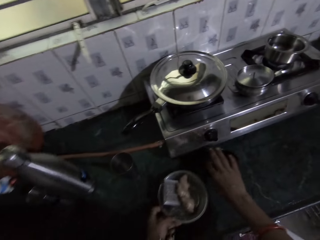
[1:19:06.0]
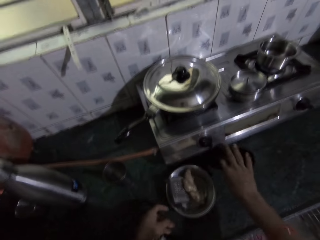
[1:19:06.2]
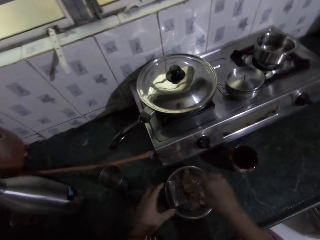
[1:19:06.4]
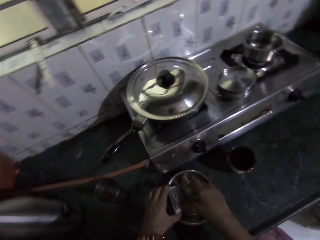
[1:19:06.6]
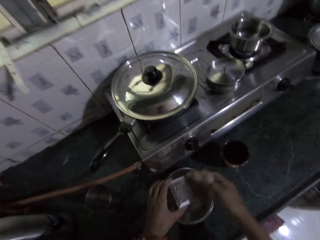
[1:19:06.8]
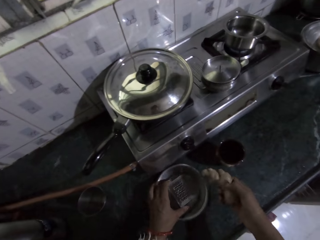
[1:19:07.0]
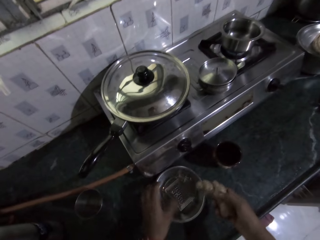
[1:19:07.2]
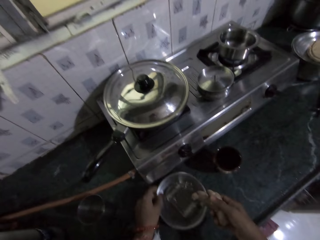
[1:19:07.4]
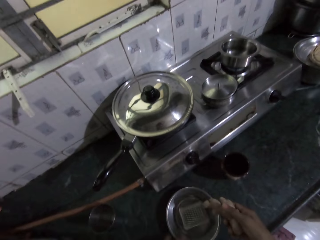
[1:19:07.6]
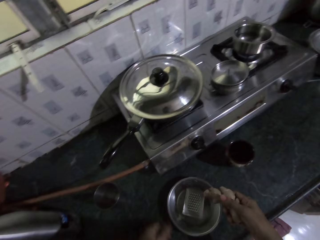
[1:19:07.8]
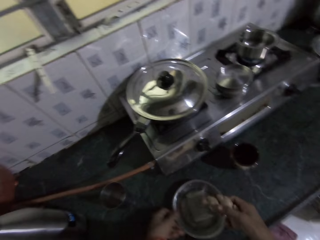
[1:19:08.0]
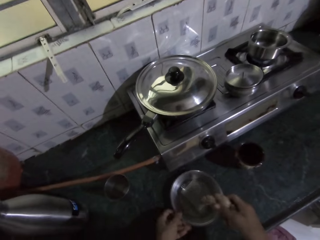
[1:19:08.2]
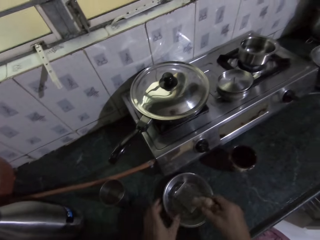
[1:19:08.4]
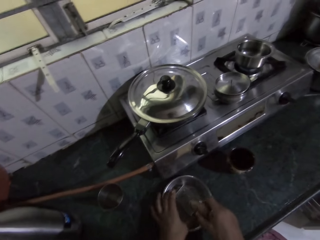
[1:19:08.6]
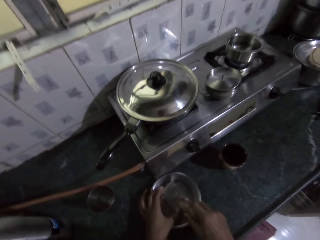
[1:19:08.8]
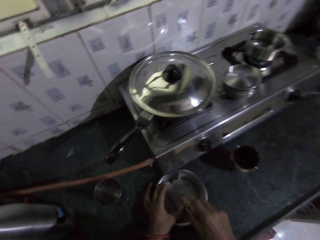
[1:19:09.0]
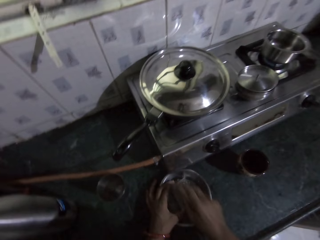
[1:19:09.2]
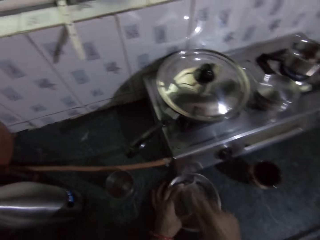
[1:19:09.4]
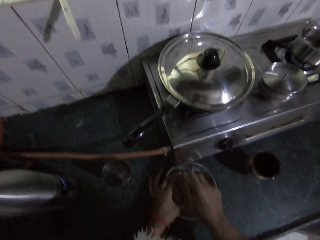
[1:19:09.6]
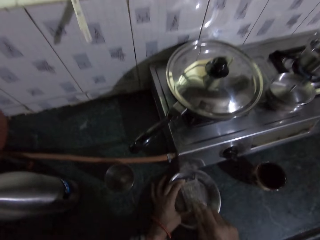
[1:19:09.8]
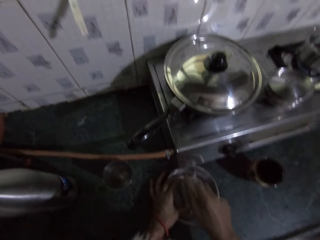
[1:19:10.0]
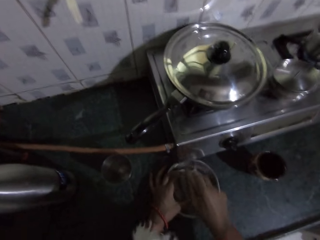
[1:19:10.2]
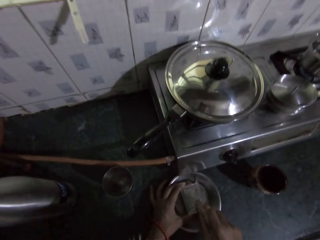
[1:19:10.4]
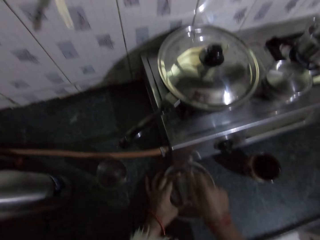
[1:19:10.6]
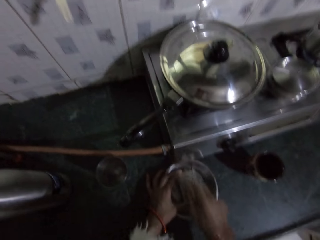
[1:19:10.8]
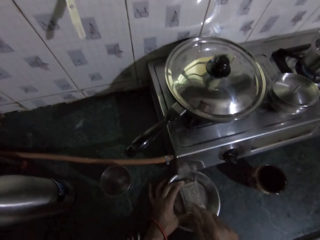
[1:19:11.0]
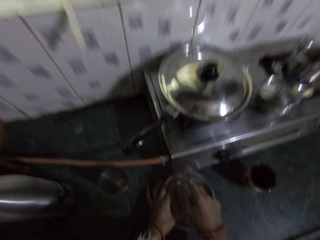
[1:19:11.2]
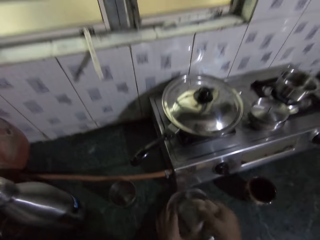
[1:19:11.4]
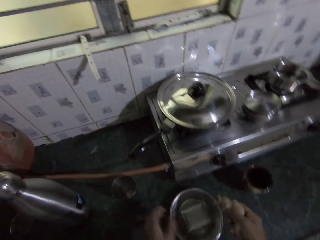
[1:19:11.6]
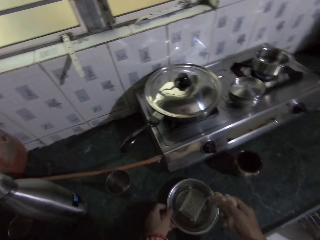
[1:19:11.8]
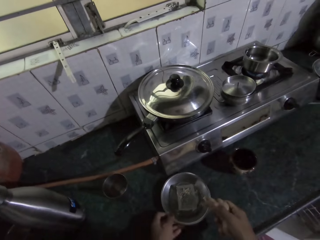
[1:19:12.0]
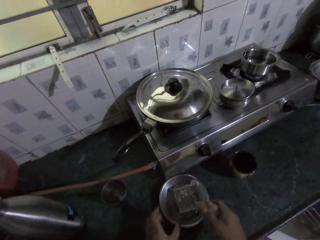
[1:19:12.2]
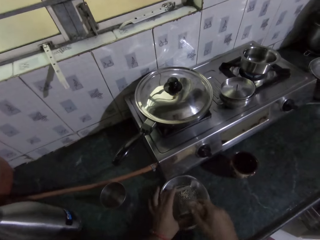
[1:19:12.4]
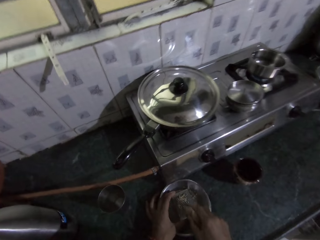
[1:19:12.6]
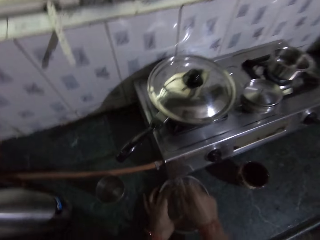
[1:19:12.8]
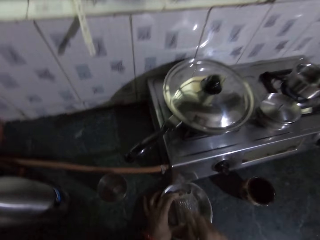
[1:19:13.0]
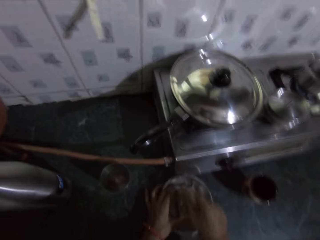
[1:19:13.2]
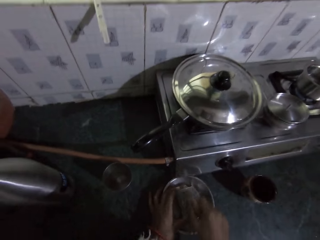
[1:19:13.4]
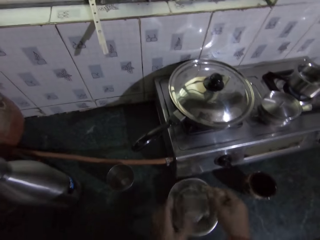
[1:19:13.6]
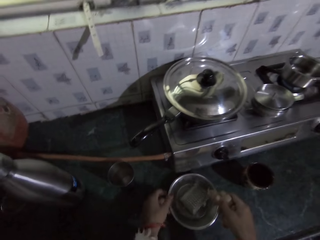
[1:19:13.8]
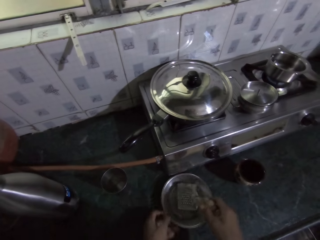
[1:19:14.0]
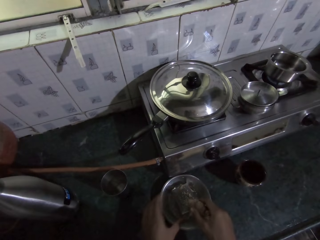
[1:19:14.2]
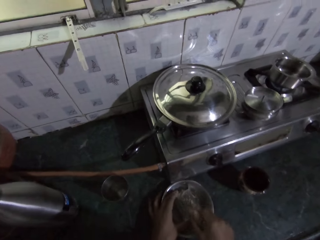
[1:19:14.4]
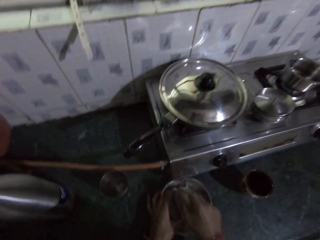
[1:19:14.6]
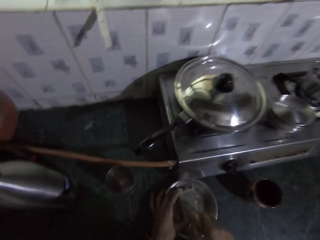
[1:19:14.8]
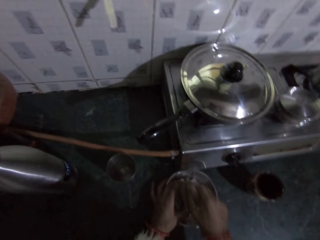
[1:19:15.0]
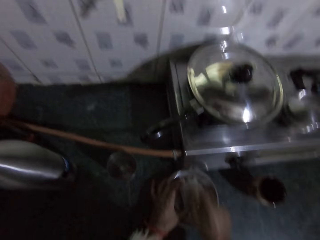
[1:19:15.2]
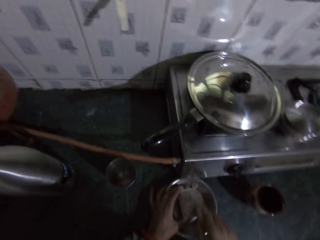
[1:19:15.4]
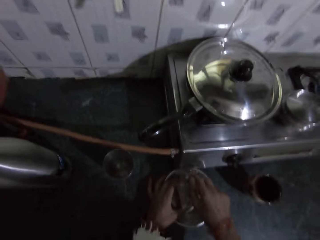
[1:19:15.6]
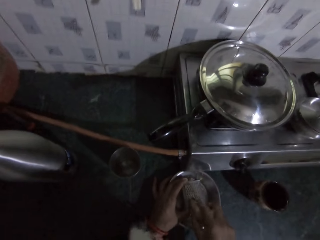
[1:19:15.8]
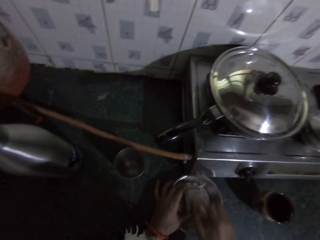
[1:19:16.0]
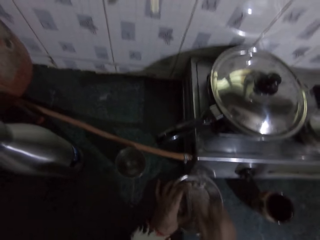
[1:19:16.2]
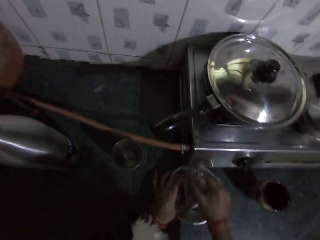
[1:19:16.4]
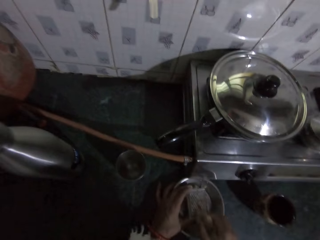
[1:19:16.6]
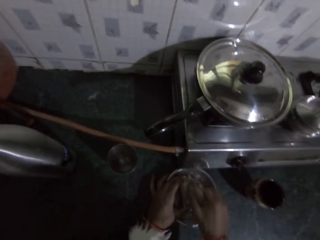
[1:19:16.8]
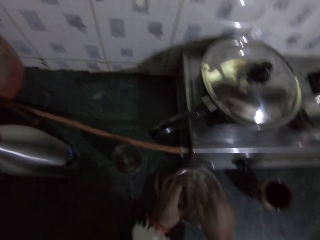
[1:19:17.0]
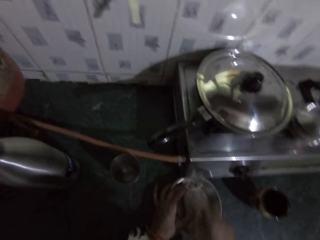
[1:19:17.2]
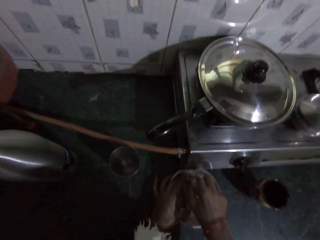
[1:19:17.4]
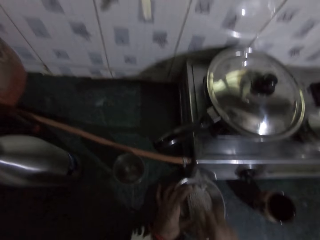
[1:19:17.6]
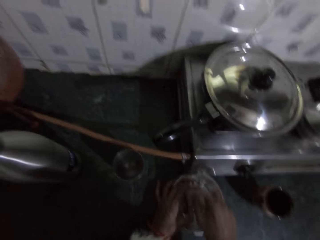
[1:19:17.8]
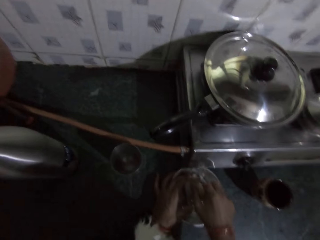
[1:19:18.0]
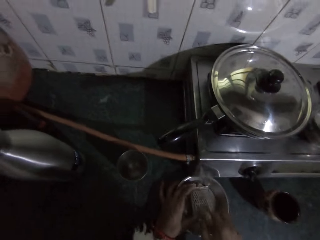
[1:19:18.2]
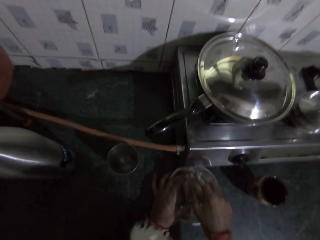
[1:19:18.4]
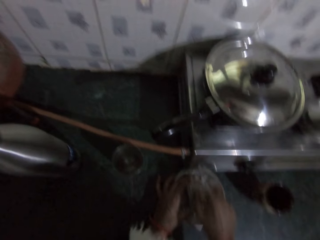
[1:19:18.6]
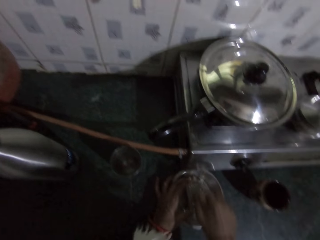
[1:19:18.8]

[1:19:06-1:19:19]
The camera wearer moves the mug cup on the table with her right hand. She adjusts a hand grater in the bowl with her left hand. She picks up a ginger root from the bowl with her right hand. She spins the bowl on the table with her left hand. She holds the hand grater in the bowl with her left hand. She shreds the ginger root in her right hand with the grater in the bowl. She spins the bowl on the table with her left hand. She holds the hand grater in the bowl with her left hand. She shreds the ginger root in her right hand with the grater in the bowl. She spins the bowl on the table with her left hand. She holds the hand grater in the bowl with her left hand. She shreds the ginger root in her right hand with the grater in the bowl.

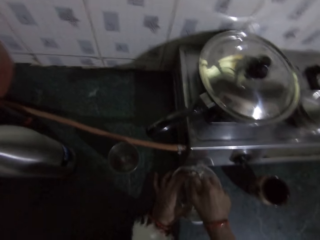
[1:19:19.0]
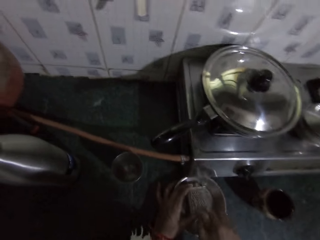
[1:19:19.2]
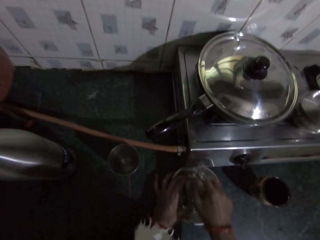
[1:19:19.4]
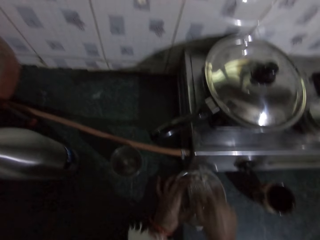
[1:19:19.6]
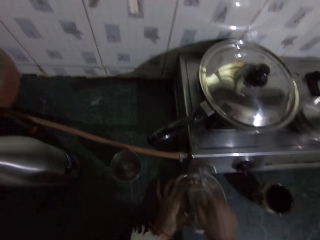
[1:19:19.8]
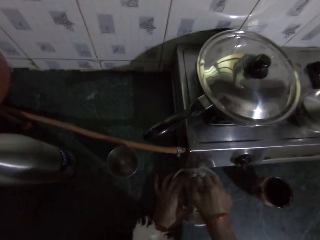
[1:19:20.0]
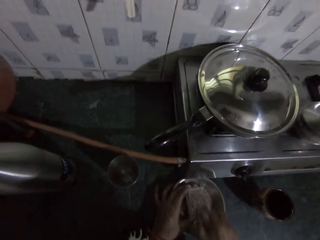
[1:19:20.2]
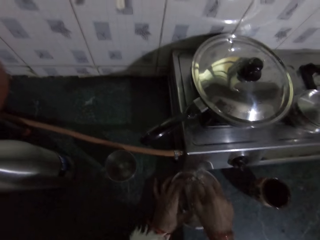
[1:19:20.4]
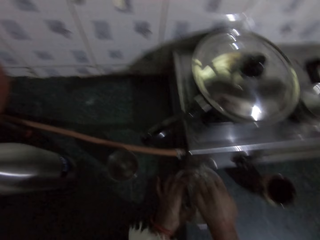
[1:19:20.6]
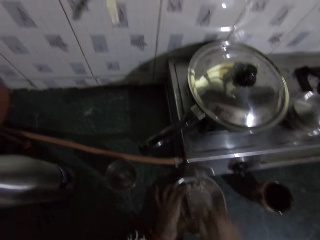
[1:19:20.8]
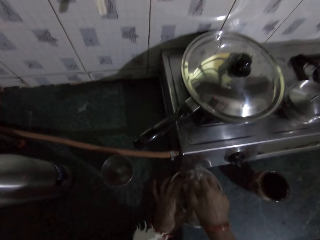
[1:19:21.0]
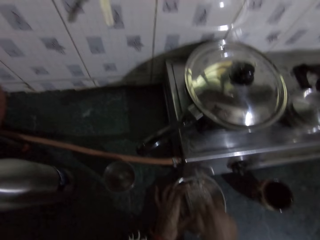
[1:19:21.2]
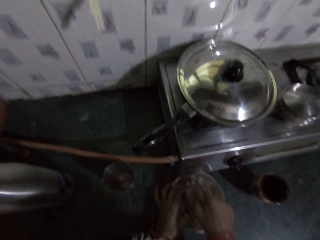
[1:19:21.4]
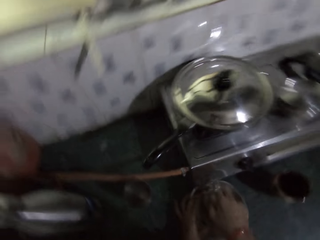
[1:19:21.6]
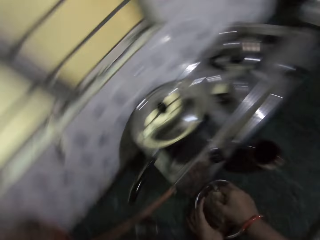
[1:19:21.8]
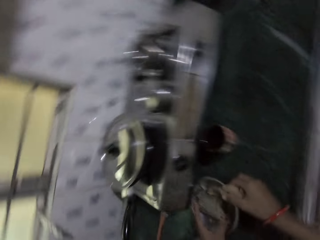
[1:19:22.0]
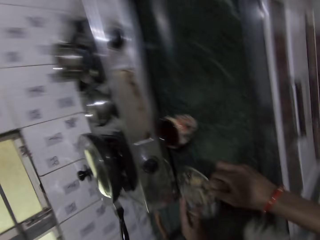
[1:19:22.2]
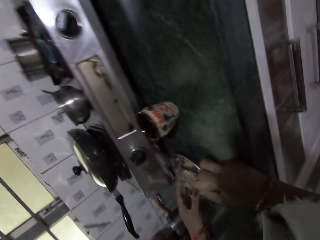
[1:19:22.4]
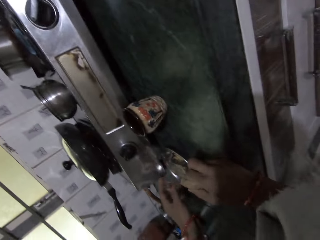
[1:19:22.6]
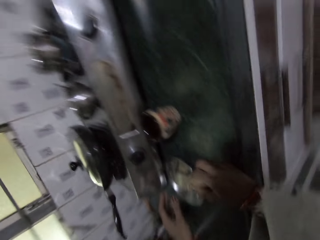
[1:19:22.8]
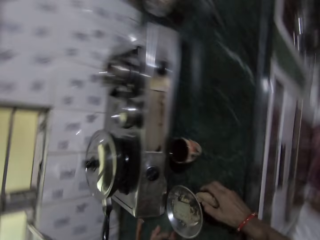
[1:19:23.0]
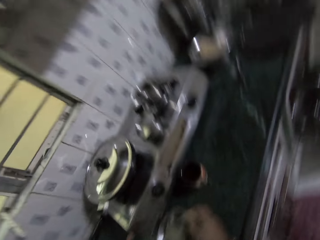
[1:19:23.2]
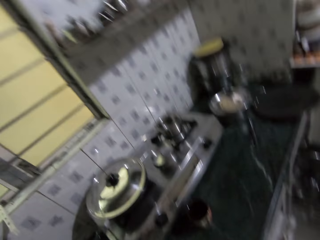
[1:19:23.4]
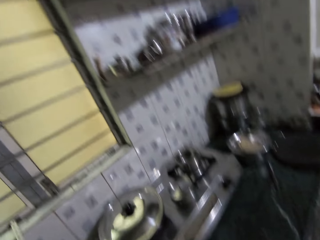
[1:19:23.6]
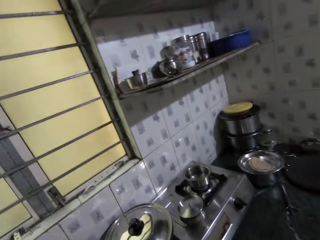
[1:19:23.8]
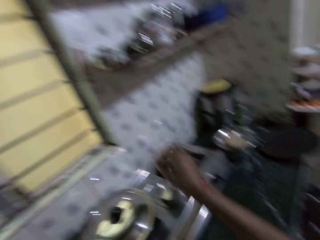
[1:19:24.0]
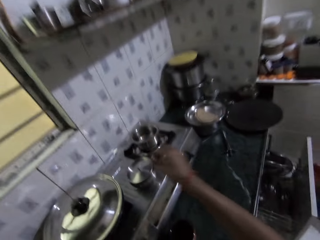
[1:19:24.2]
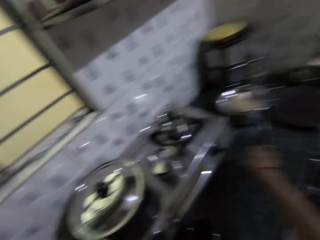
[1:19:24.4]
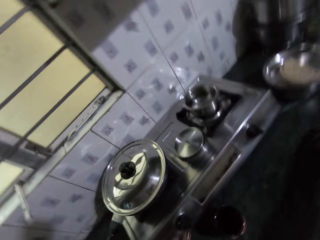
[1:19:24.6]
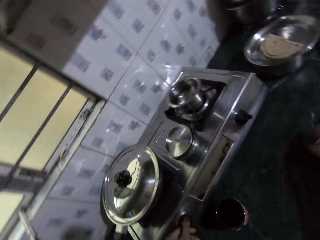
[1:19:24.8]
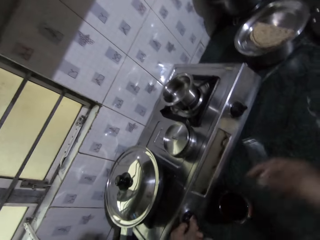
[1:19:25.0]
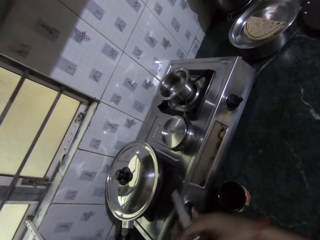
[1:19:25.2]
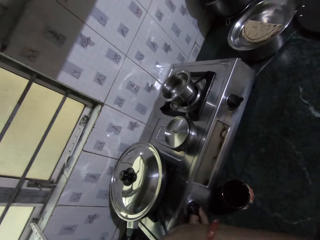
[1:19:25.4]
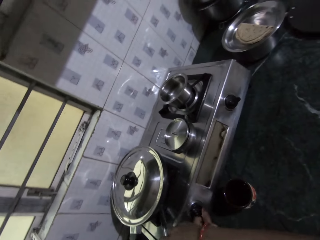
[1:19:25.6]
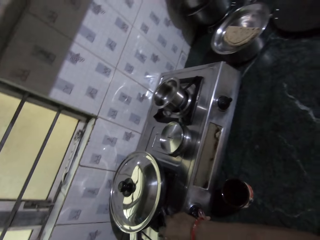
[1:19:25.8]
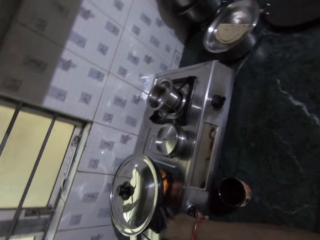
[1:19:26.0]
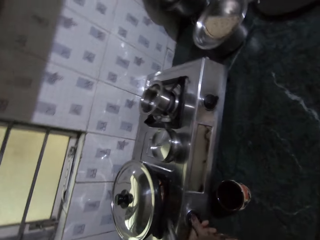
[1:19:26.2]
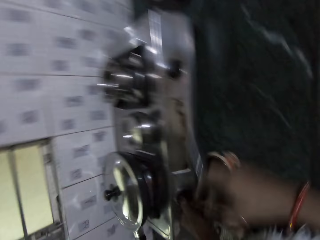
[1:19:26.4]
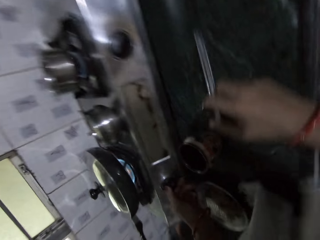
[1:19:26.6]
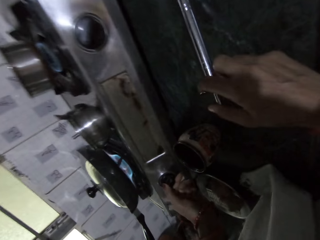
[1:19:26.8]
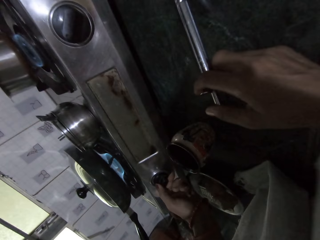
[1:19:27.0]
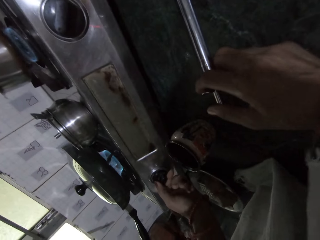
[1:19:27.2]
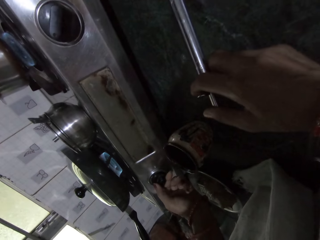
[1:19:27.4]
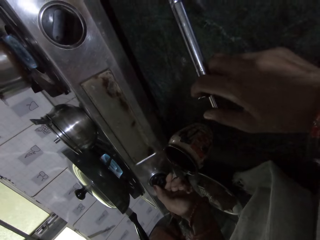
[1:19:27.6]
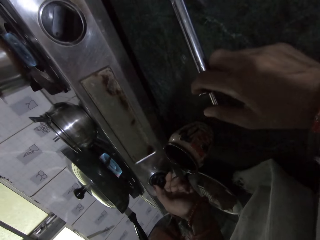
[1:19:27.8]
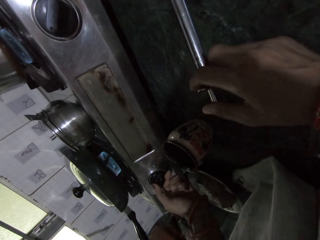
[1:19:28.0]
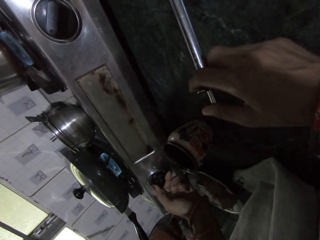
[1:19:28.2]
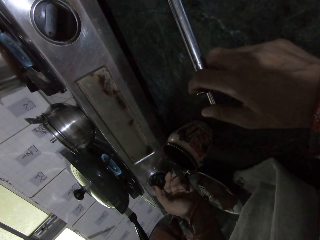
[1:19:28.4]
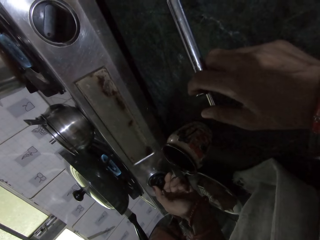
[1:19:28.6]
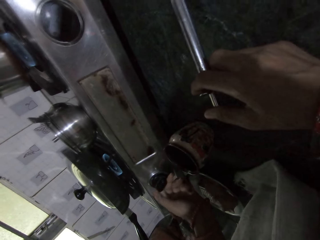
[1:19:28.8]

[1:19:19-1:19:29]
The camera wearer hits the grater in the bowl with her left hand. She picks up a lighter from the table with her right hand. She lights the gas cooker with the lighter in her right hand. She holds the lighter on the table with her right hand. She adjusts the gas cooker flame with the knob using her left hand.
